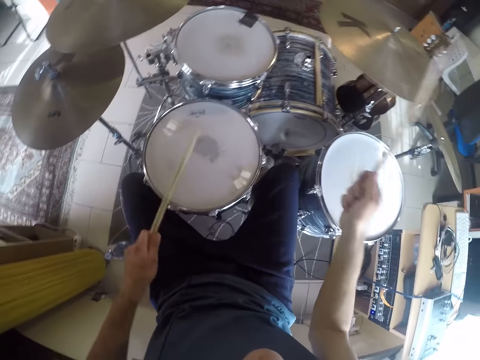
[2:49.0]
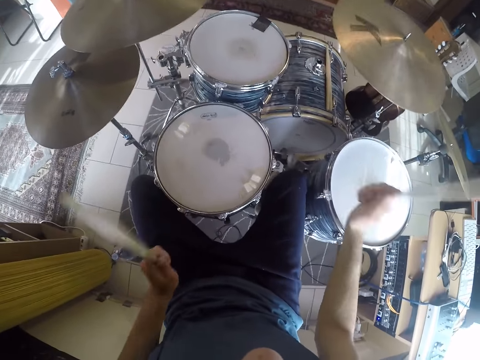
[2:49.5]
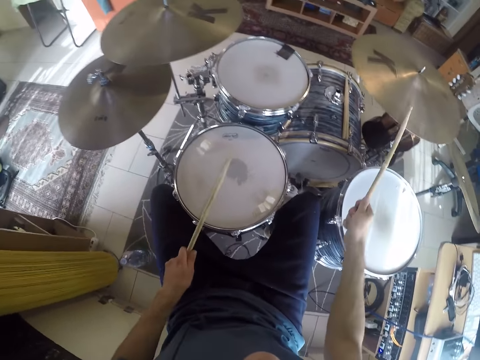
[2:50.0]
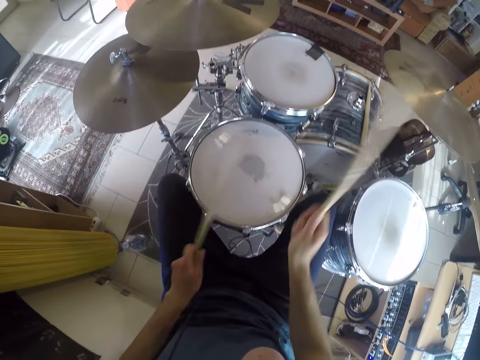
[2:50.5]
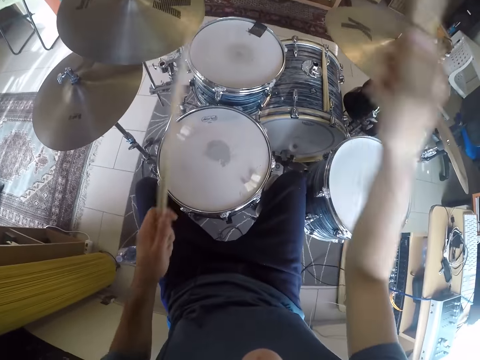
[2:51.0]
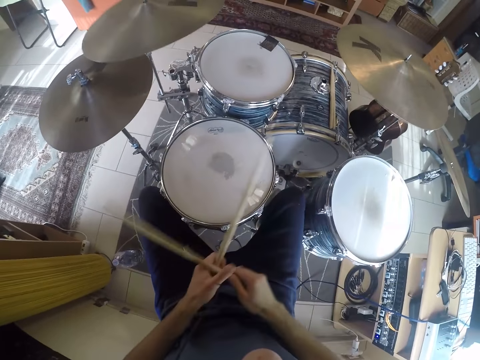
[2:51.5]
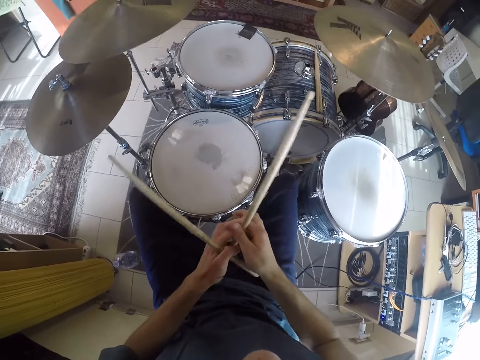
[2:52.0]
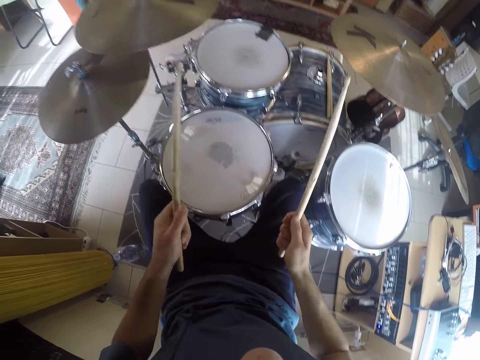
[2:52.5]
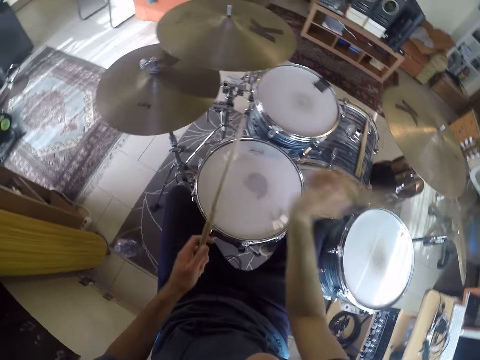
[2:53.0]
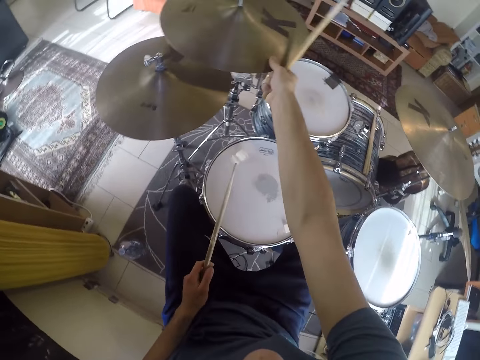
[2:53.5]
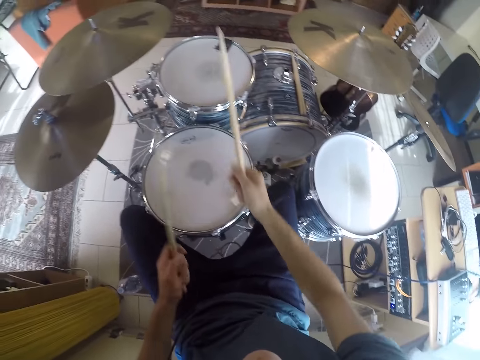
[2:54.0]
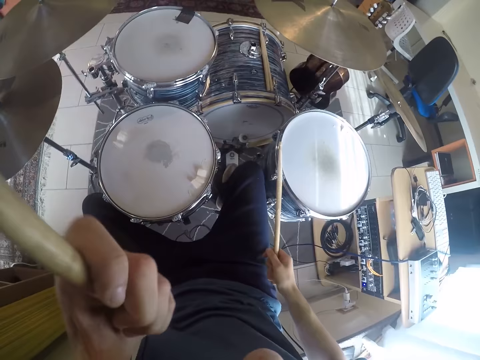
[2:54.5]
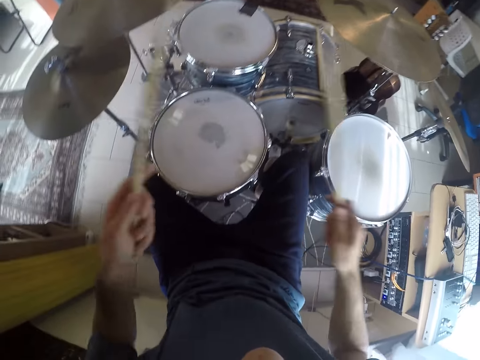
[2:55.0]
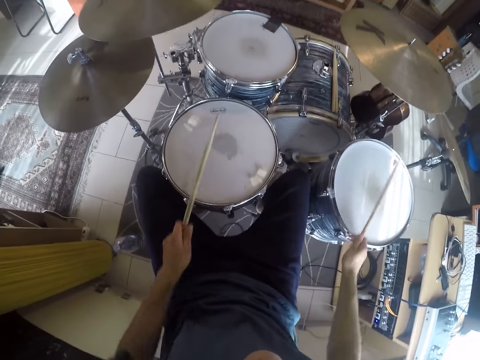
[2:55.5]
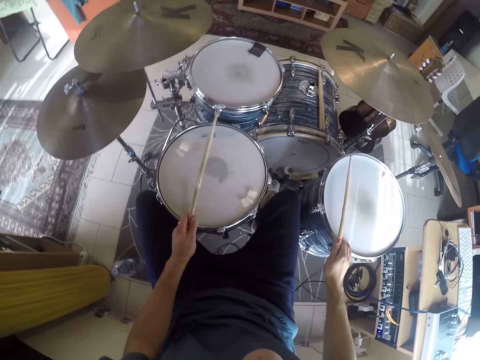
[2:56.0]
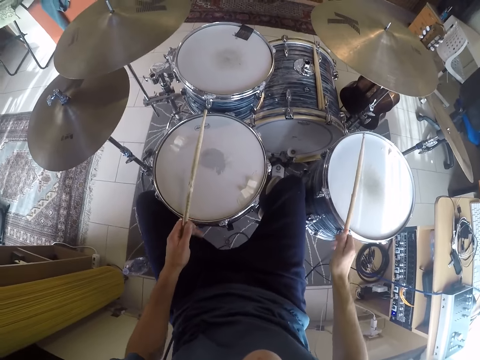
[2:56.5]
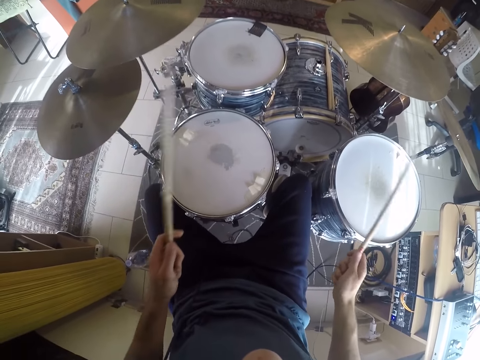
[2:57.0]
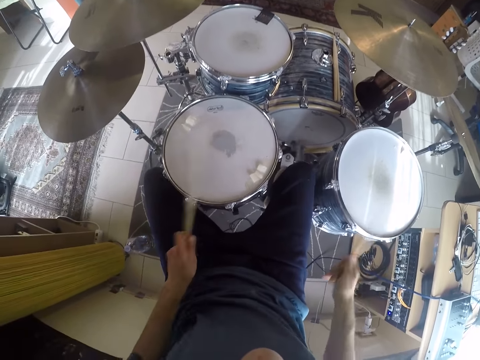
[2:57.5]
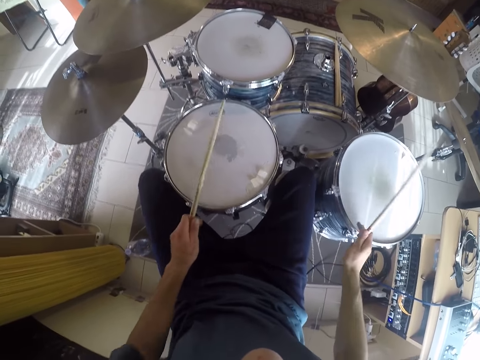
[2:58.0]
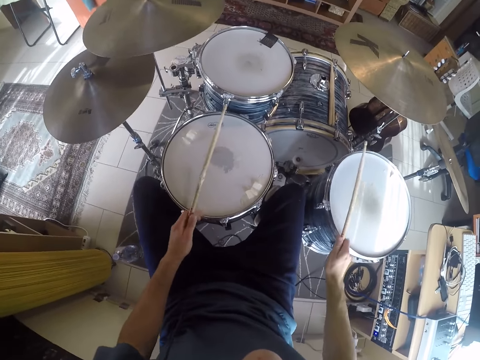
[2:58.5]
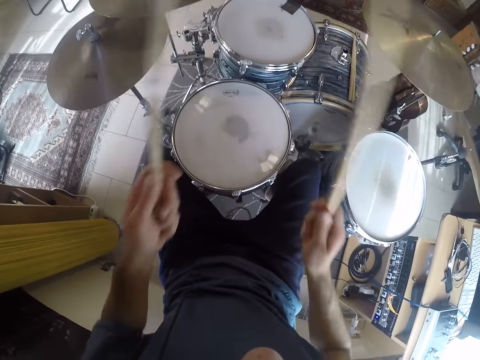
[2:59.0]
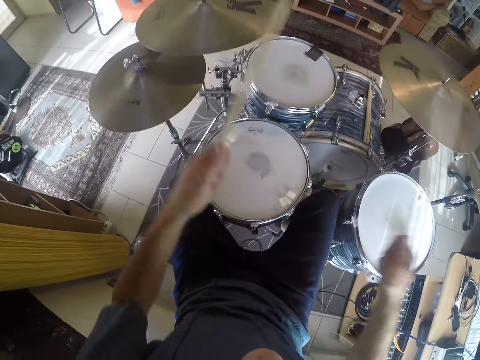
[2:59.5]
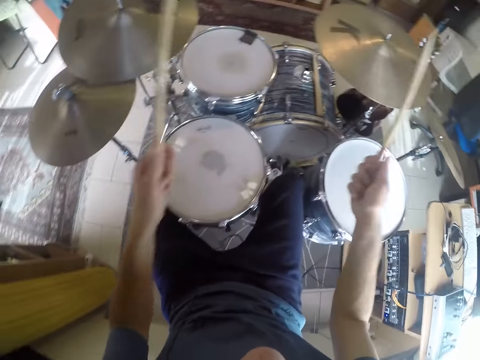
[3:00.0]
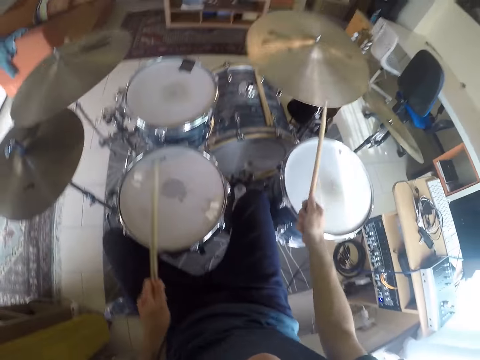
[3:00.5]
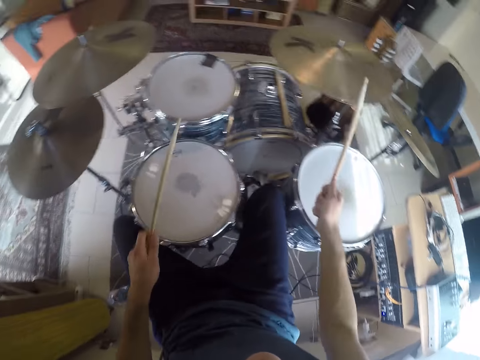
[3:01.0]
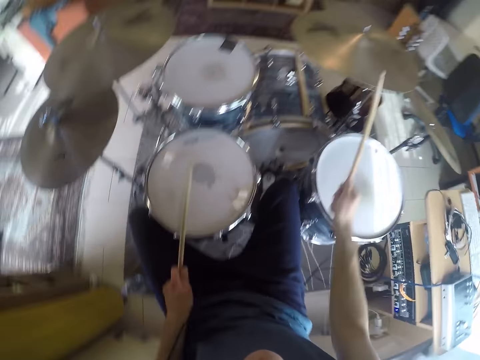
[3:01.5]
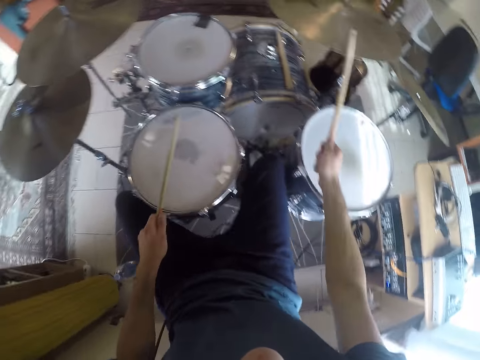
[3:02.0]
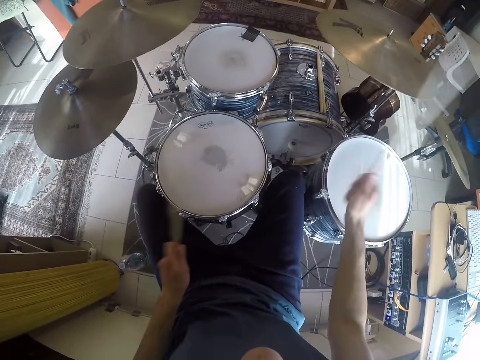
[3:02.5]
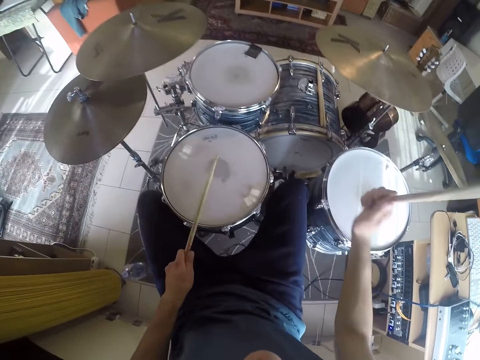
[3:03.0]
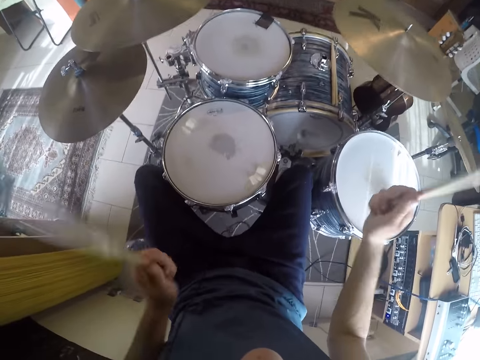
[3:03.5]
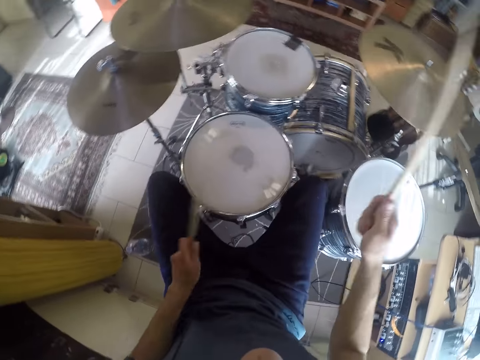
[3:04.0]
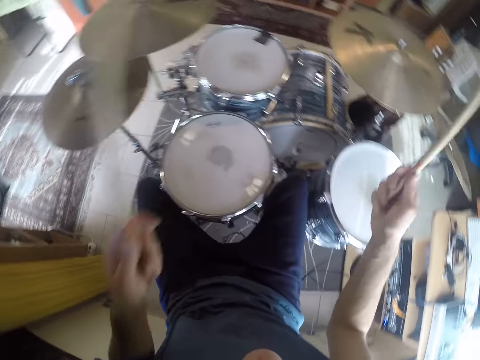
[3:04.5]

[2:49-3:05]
The camera wearer holds the drum sticks with both hands. He swaps the drum sticks between his two hands. He plays the drums. He holds the crash cymbal with the right hand. He removes the hand from the crash cymbal. He raises his left hand to his face. He plays the drums. He grabs the floor tom with the right hand. He puts the left hand on the snare drum. He holds the drum sticks on his hands. He plays the drums. He holds the drums with both hands. He plays the drums.

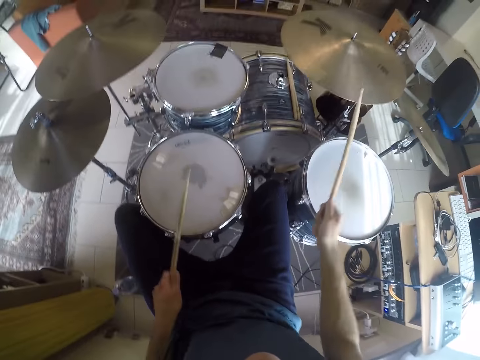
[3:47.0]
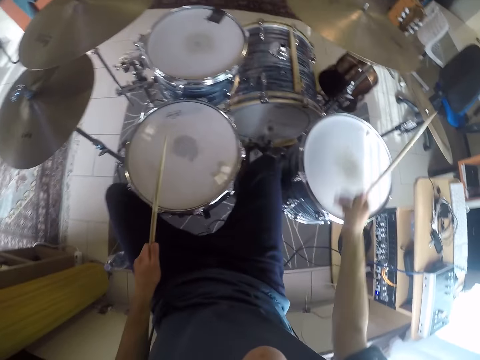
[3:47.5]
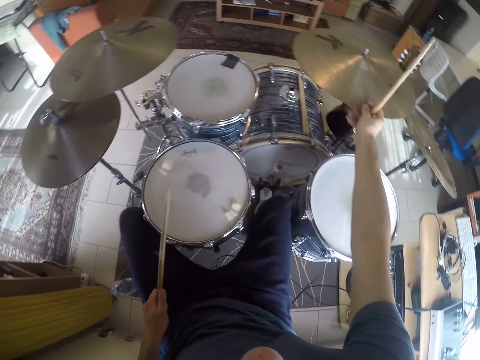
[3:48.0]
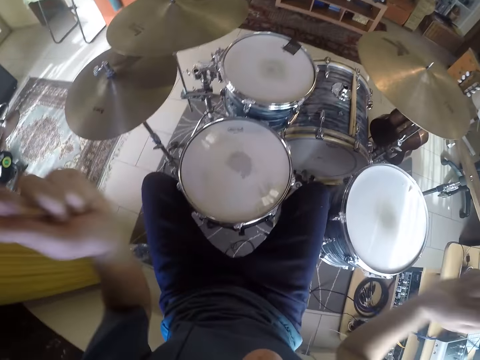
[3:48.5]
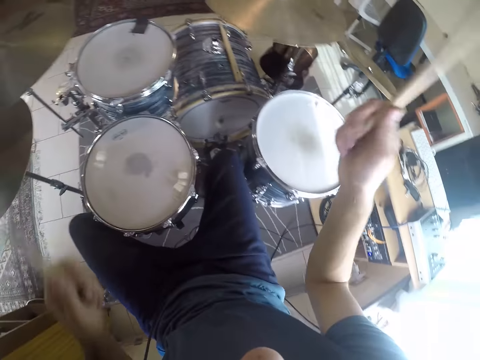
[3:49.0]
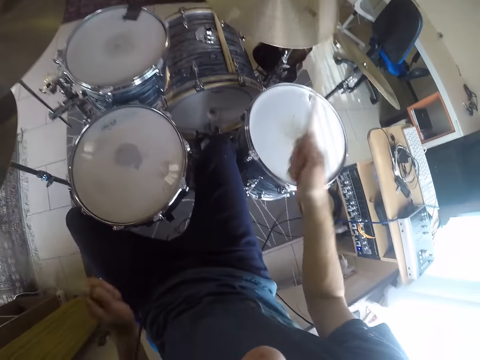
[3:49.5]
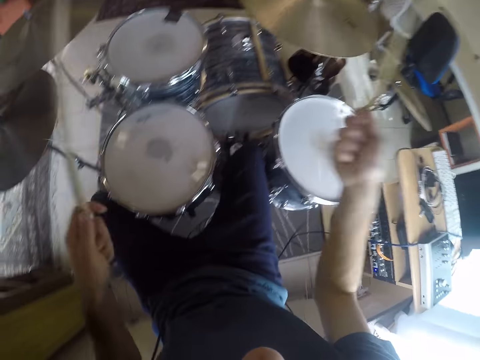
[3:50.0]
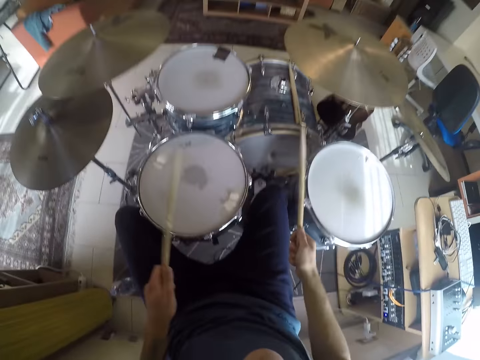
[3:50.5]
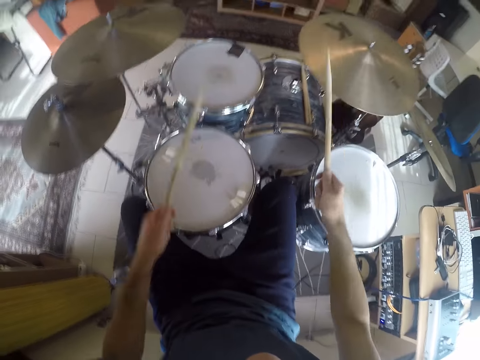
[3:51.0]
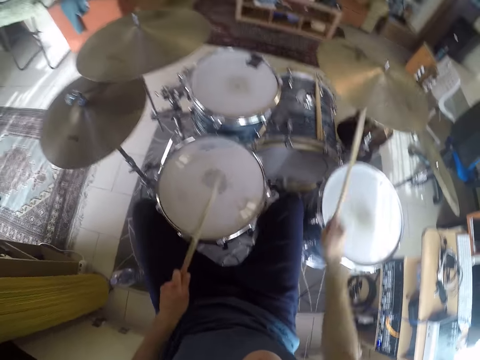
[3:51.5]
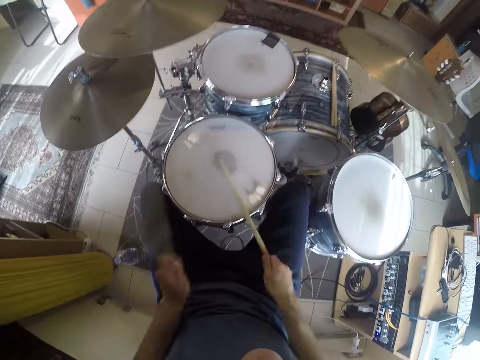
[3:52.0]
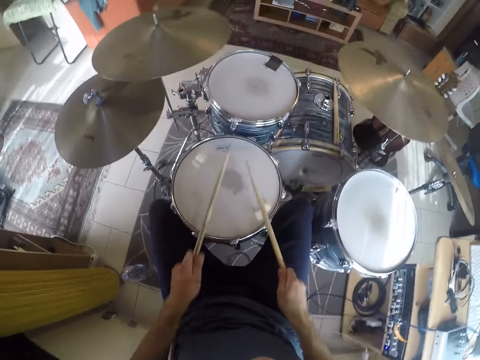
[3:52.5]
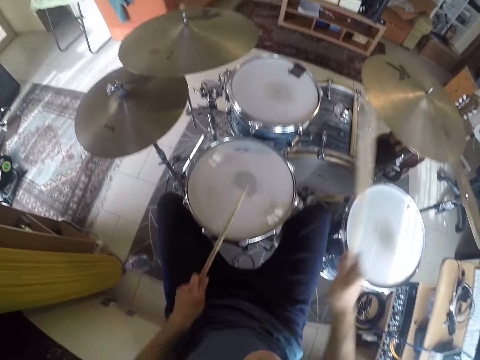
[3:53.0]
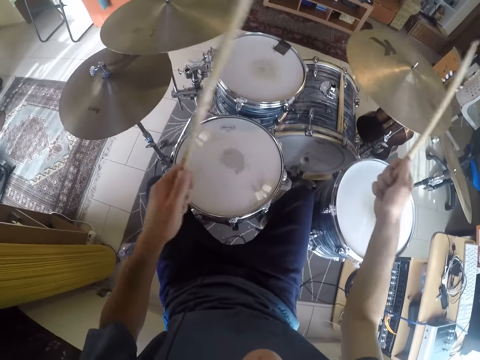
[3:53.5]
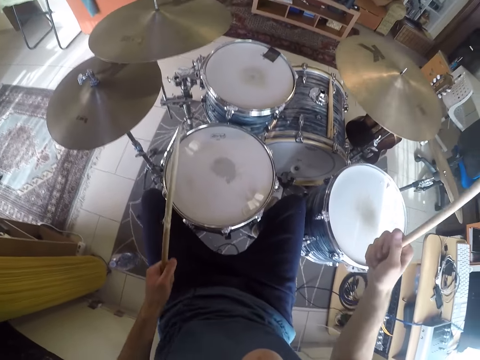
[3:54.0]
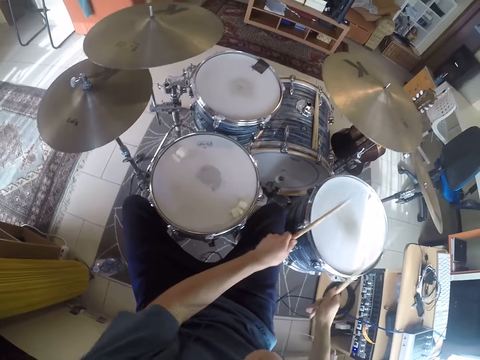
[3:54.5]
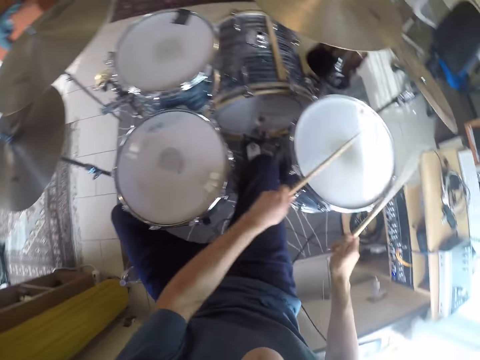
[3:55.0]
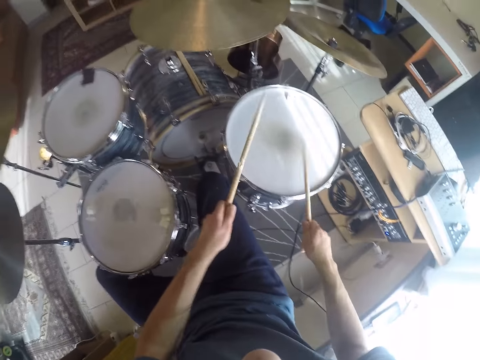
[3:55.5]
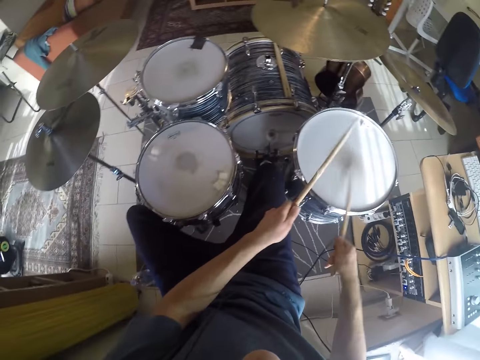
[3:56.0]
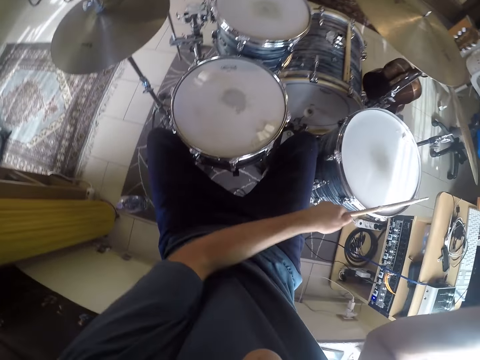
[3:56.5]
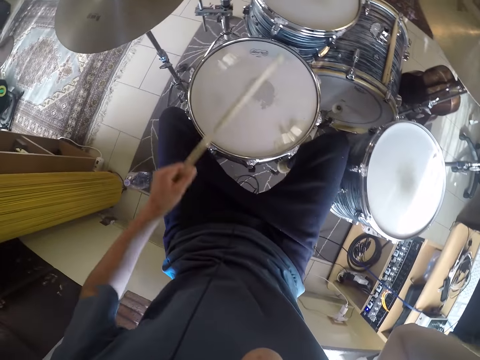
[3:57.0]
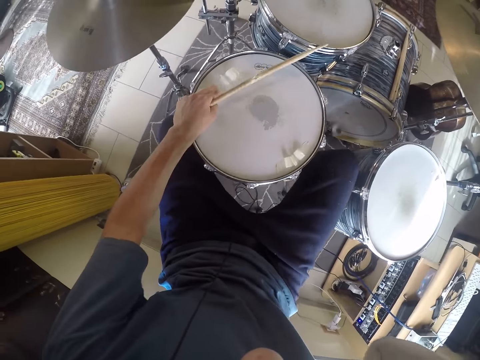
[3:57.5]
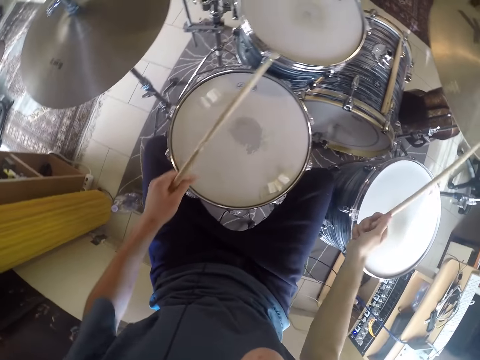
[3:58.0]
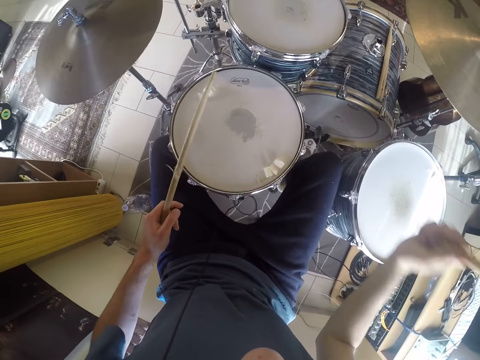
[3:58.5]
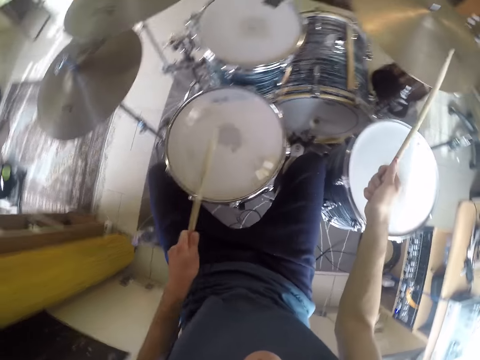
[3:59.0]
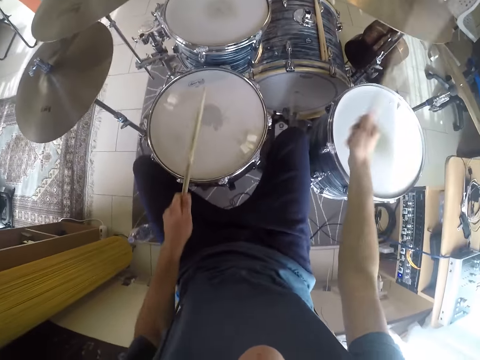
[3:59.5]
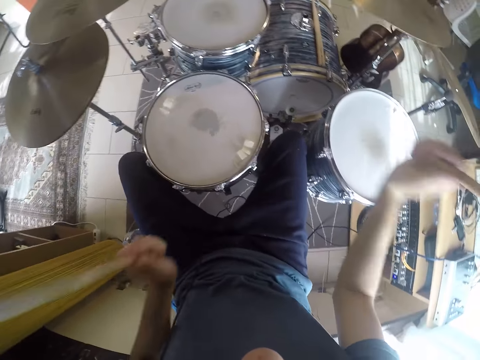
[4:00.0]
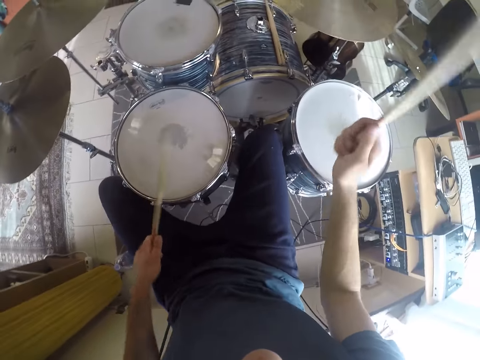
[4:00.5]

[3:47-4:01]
The camera wearer holds the ride cymbal with the right hand. He plays the drums. He plays the bass pedal with a leg. He plays the drums. He raises his right hand to his face. He stares around. He grabs the snare drum with the left hand. He plays the drum set with the drumsticks in both hands.
